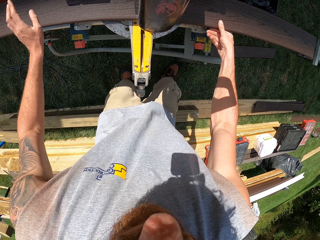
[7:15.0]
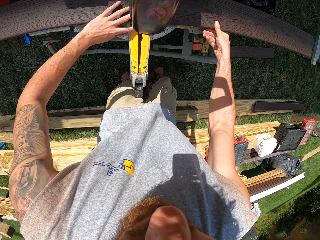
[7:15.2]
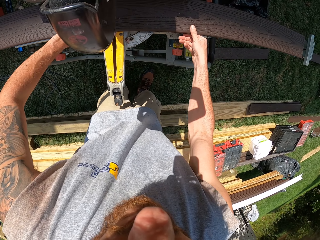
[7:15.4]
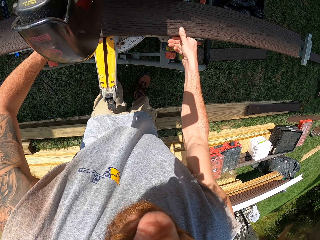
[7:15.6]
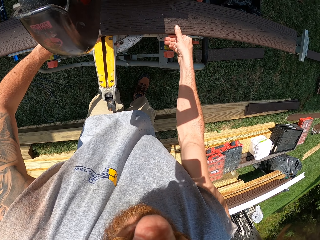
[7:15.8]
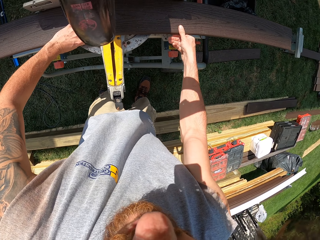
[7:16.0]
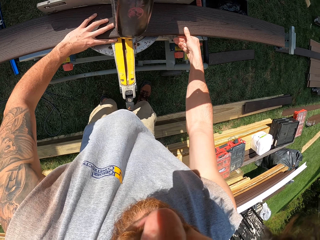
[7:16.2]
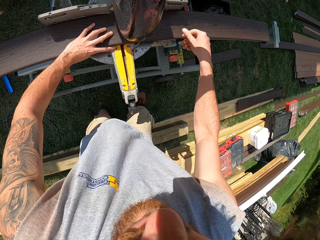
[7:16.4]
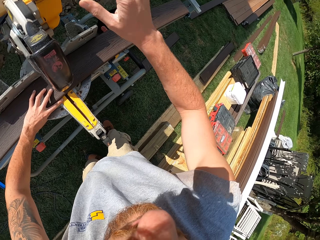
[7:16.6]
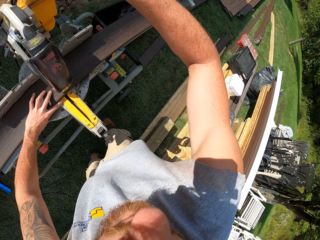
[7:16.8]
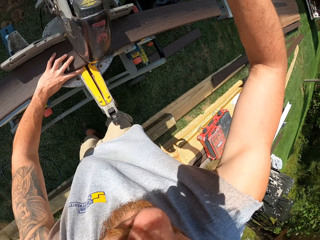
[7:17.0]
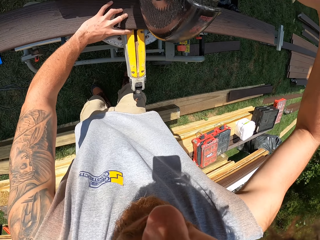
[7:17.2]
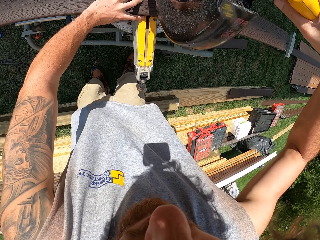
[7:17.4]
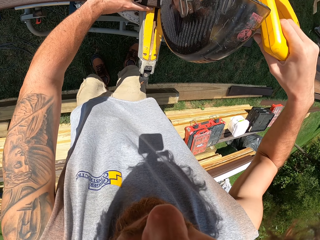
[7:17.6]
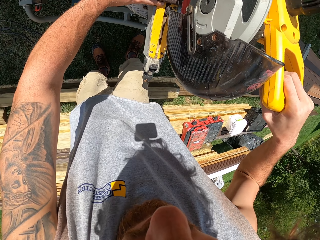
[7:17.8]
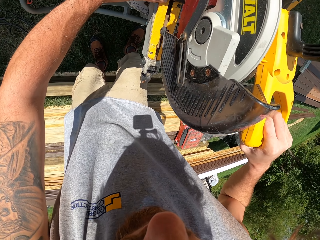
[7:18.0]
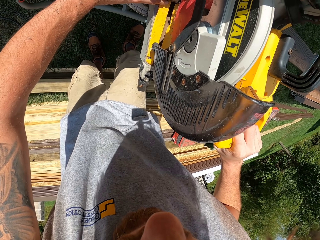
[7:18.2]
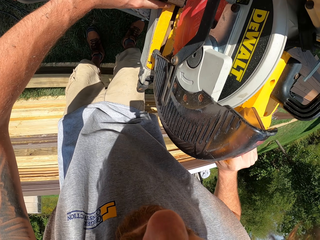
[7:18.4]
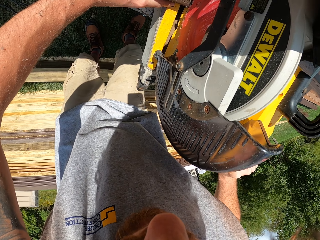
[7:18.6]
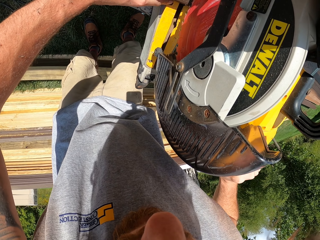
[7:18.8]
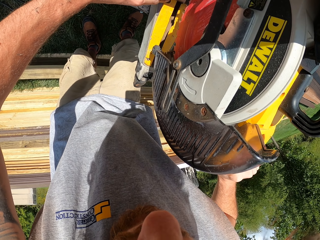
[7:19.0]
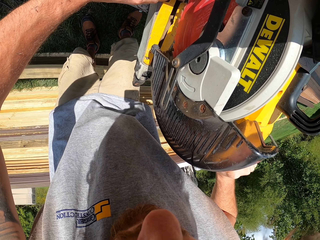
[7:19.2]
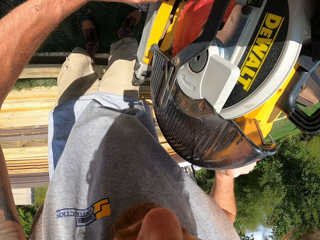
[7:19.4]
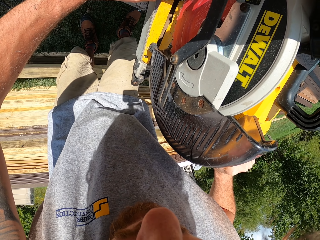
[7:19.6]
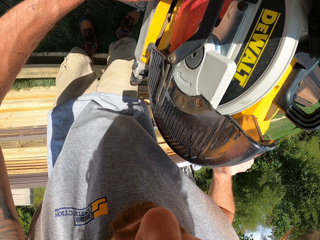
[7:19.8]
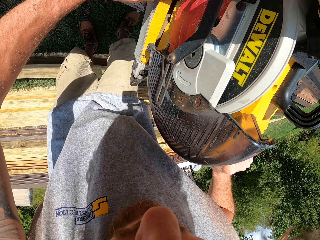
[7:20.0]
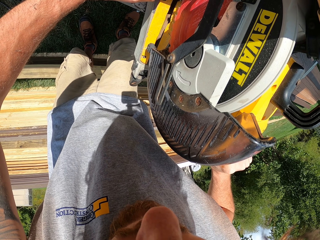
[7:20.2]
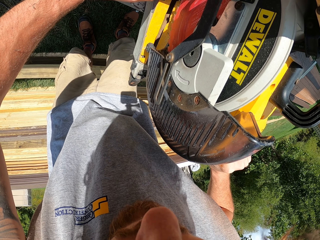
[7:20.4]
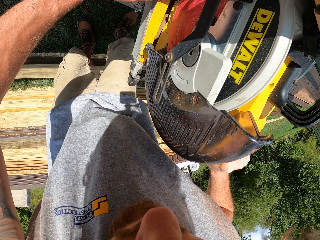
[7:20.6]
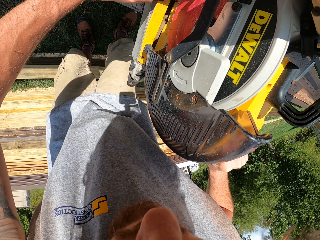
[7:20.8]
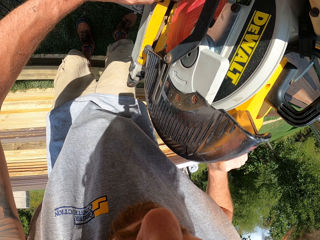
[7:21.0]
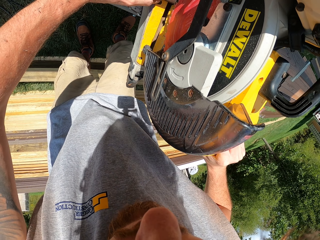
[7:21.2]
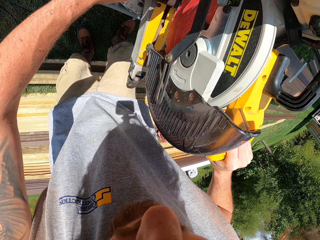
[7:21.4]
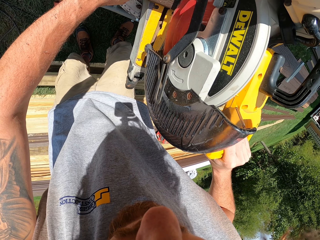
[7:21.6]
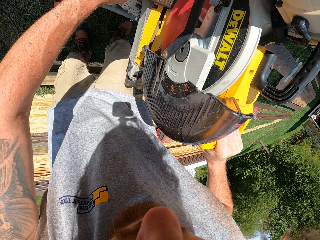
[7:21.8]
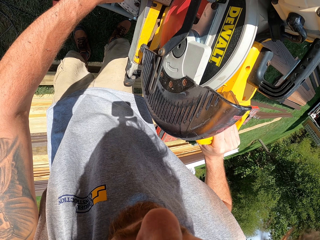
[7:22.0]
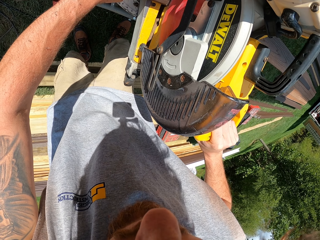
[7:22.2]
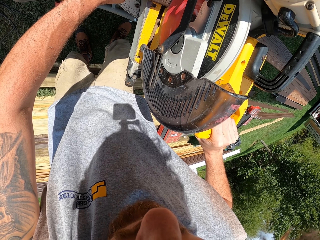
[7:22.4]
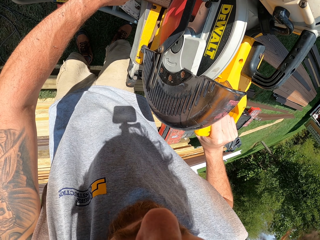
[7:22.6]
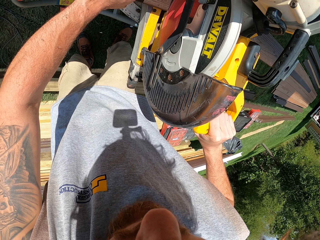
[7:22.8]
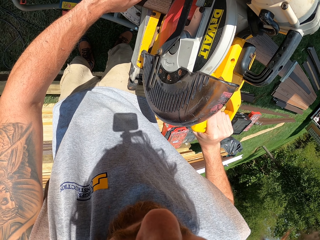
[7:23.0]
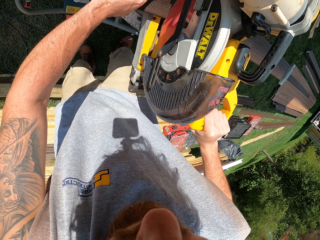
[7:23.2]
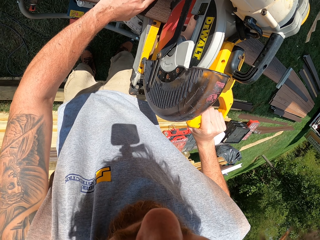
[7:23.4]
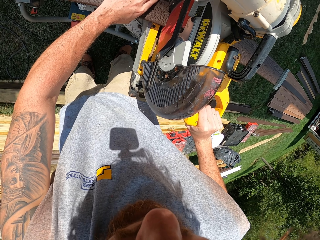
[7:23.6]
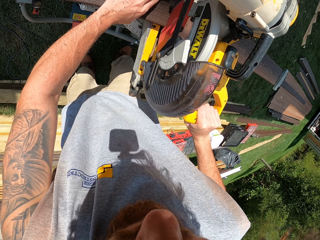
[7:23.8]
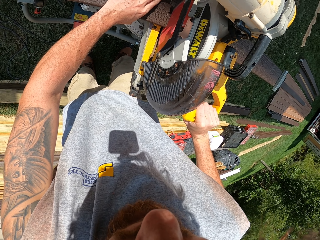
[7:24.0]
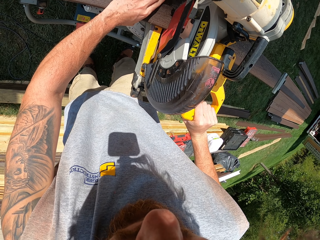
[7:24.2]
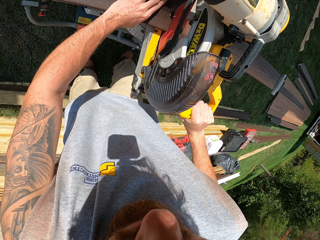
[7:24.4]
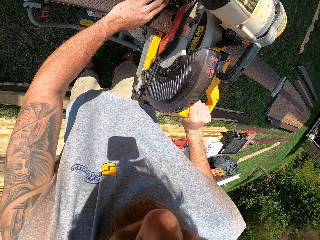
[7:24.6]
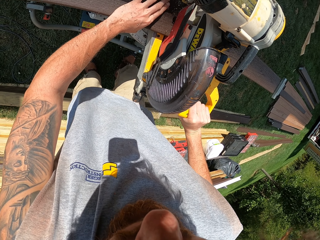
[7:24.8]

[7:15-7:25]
The camera wearer cuts wood with a wood cutter machine.

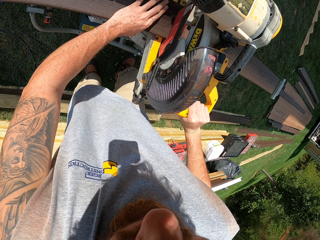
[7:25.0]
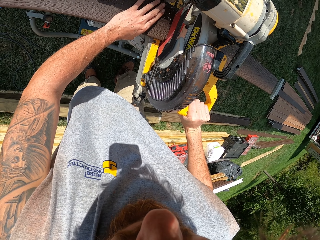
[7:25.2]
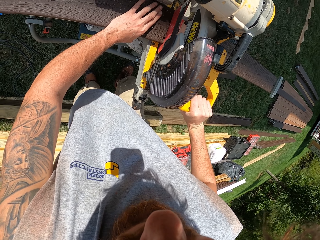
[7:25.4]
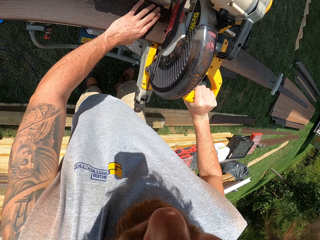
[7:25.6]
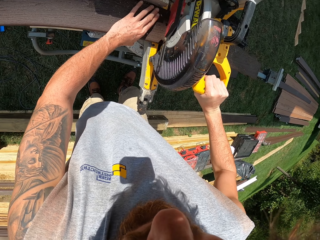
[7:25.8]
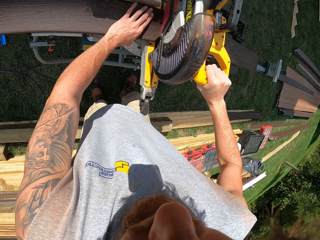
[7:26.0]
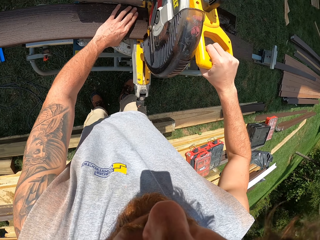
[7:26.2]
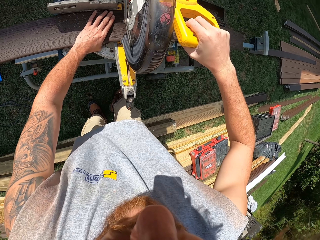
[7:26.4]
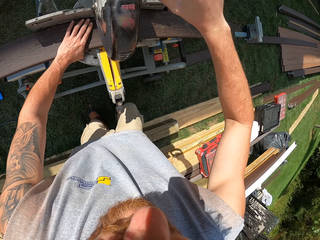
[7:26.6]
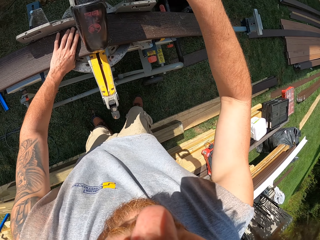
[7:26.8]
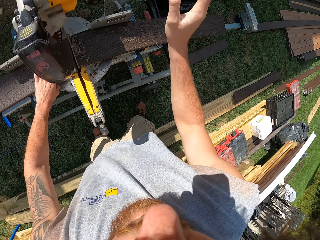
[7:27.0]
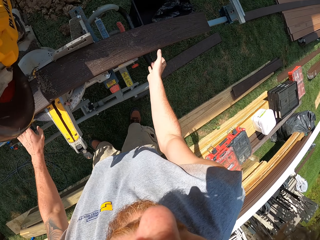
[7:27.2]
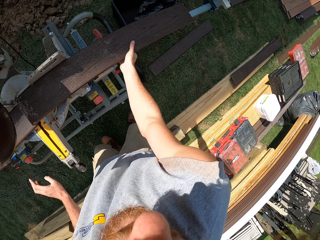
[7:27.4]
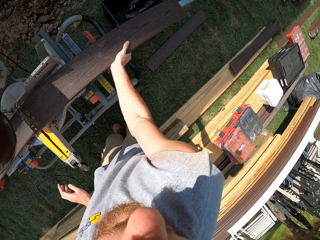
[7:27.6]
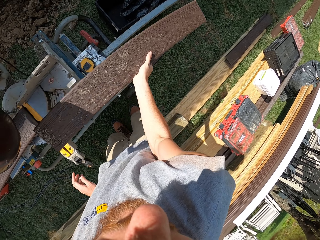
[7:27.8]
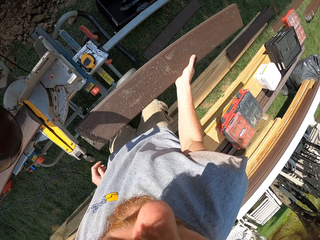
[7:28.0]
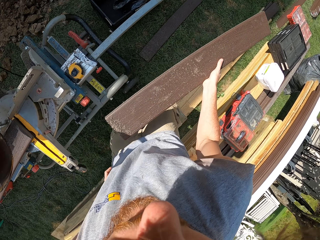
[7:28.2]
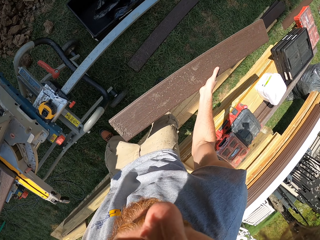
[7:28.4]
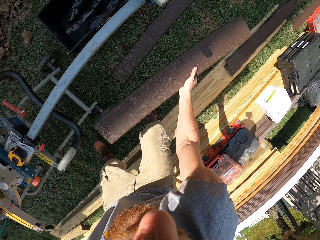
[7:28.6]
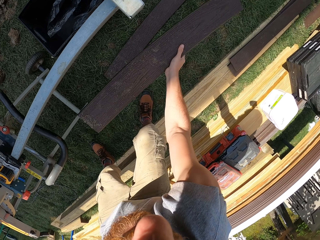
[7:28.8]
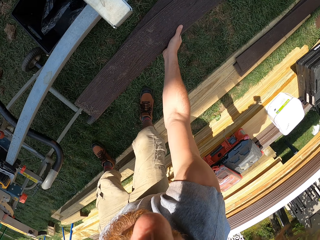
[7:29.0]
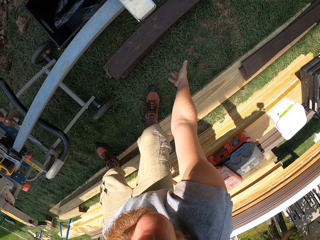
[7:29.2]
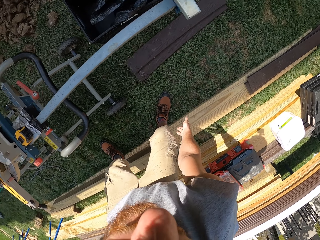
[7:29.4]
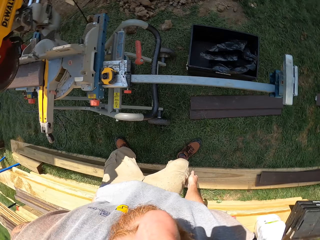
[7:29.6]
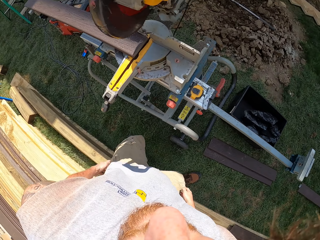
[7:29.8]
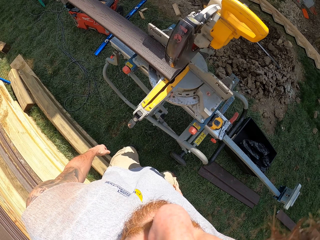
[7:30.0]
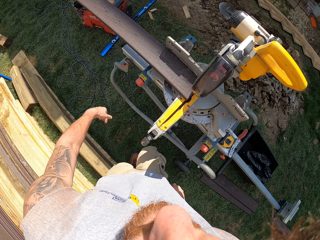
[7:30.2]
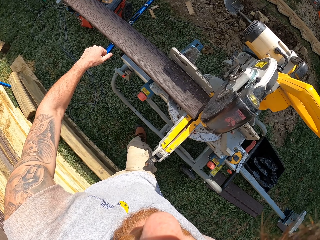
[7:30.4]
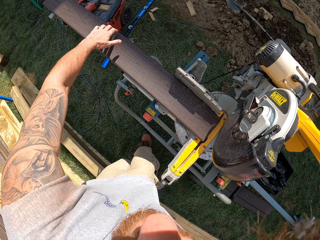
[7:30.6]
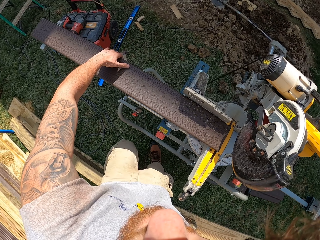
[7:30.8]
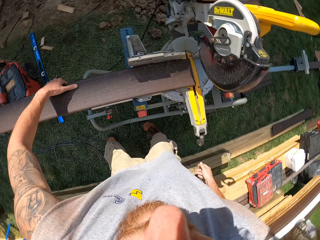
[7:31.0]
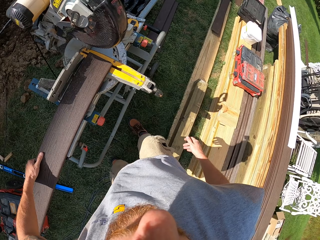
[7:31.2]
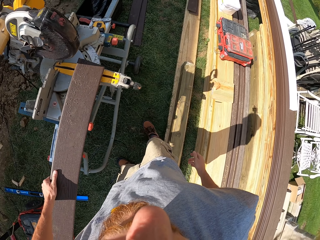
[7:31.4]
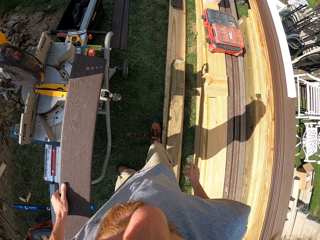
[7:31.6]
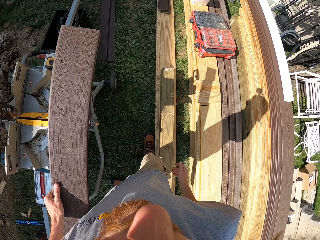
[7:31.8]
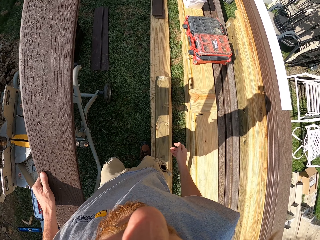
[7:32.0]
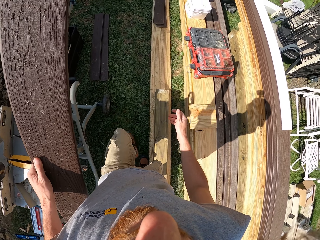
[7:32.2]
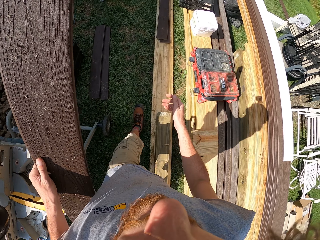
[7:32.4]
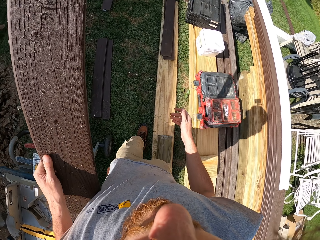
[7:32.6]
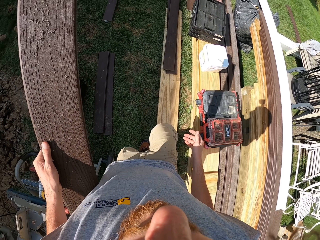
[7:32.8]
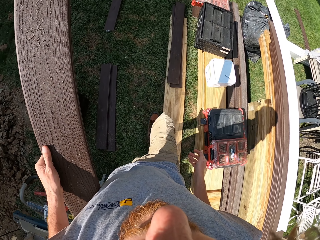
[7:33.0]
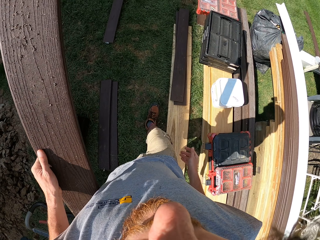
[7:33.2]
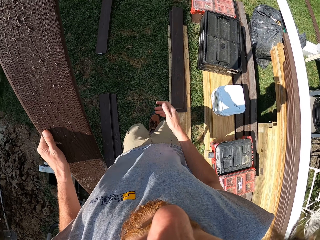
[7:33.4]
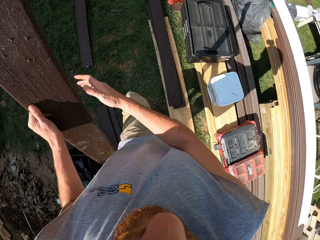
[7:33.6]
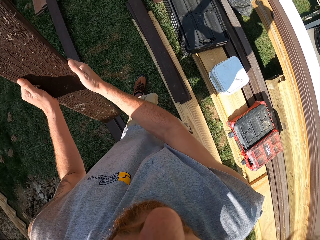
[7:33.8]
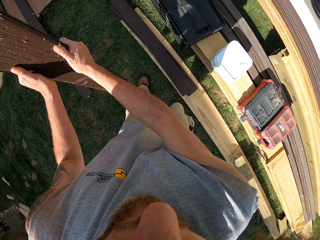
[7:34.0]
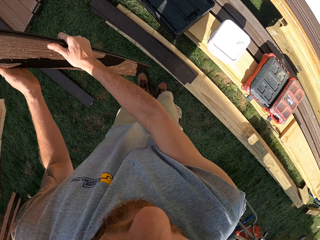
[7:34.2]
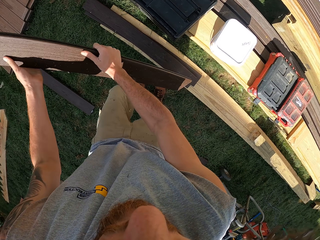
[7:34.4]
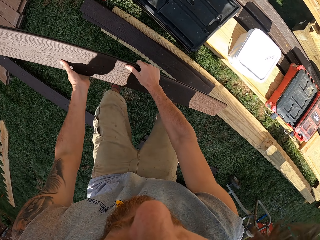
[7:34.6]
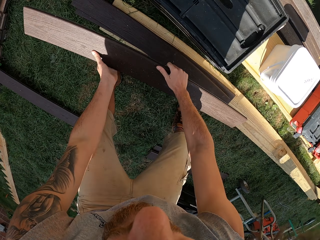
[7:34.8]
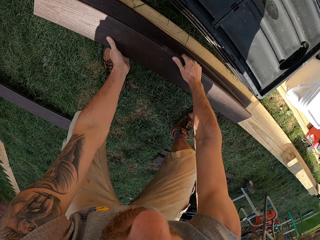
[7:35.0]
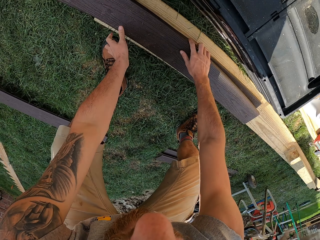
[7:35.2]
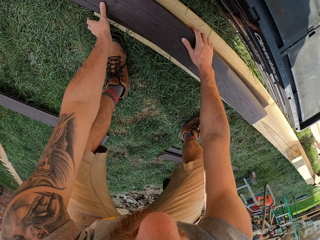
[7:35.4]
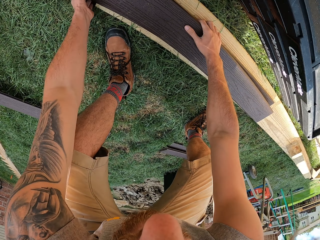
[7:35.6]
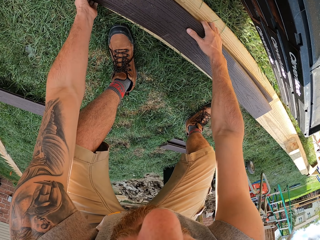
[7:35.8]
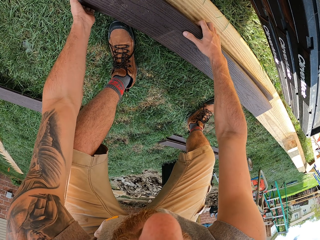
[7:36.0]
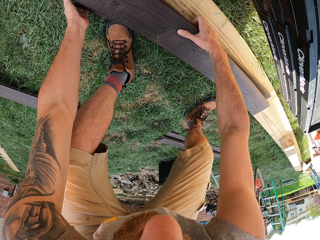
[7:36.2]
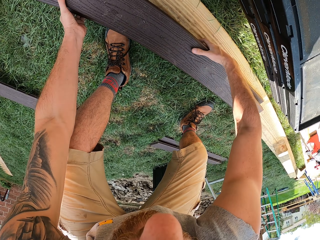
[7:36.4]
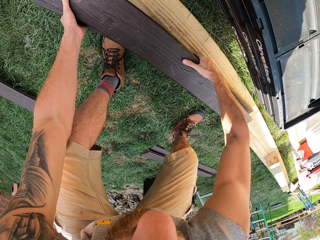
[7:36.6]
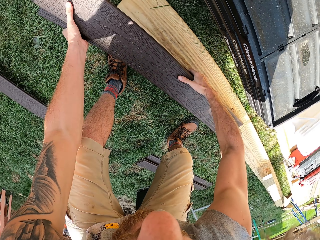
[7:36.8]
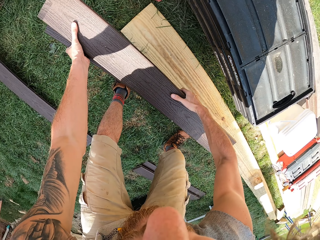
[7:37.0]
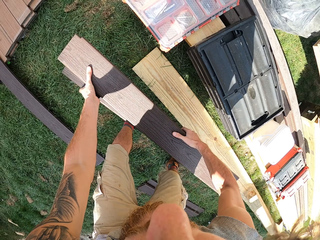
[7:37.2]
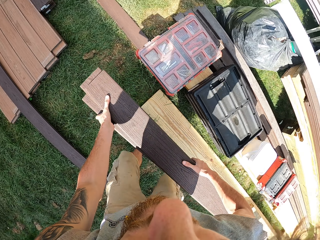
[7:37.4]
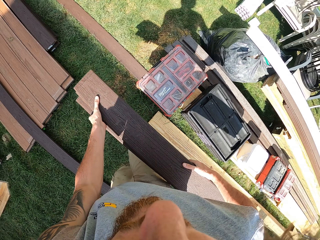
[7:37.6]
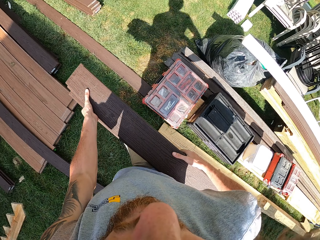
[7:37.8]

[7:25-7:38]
The camera wearer picks up a piece of timber. They place down the piece of timber. They pick up a piece of timber. They carry the piece of timber. They place down the piece of timber. They pick up two pieces of timber.
